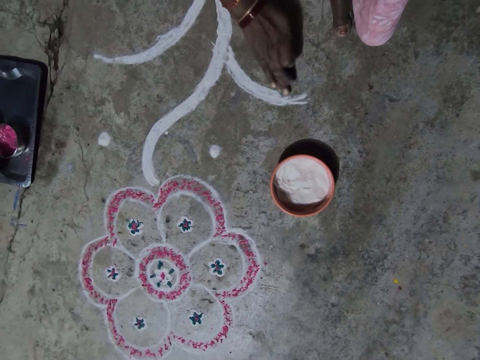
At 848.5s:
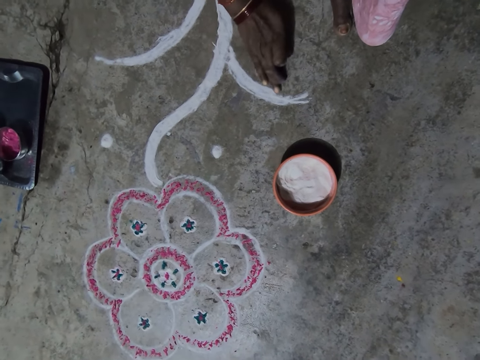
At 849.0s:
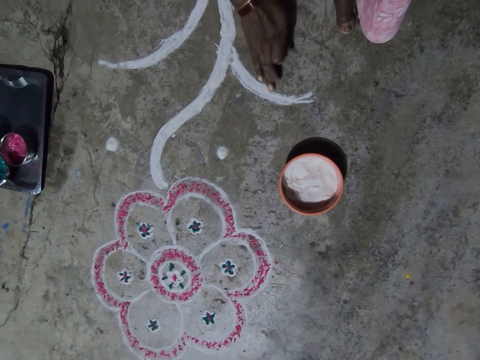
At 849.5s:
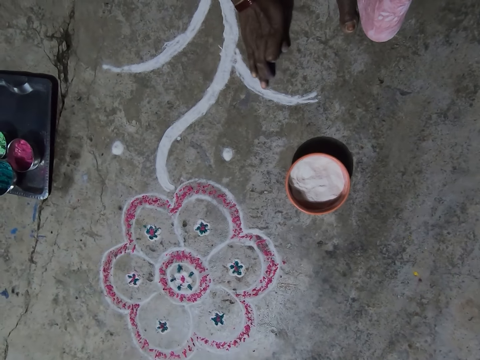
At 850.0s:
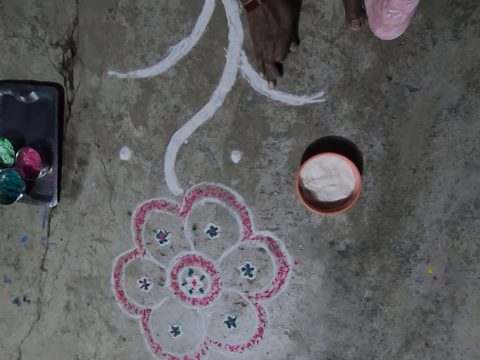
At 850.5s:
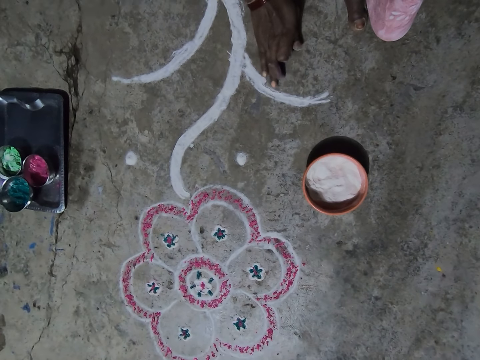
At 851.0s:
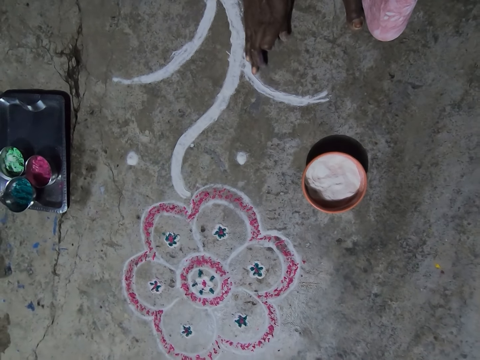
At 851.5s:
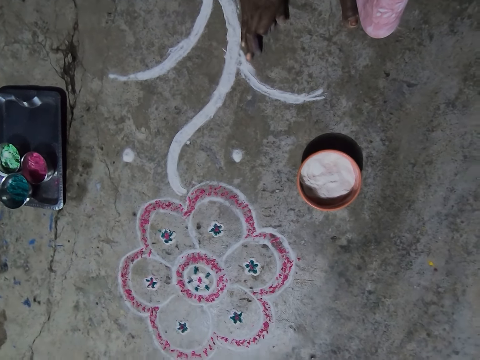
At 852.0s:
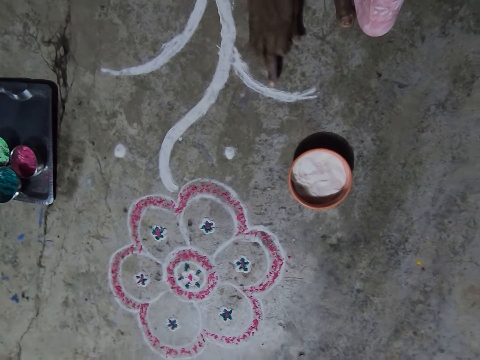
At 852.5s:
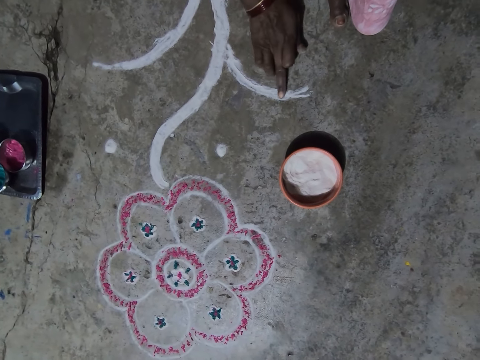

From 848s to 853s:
The camera wearer rubs off the paint with her hand.

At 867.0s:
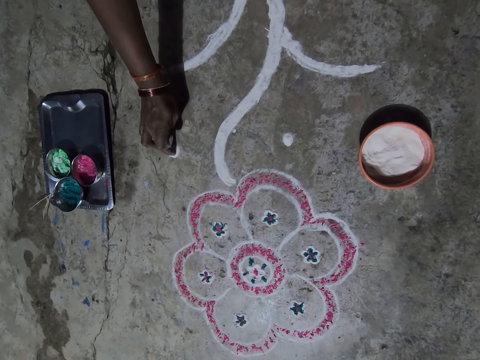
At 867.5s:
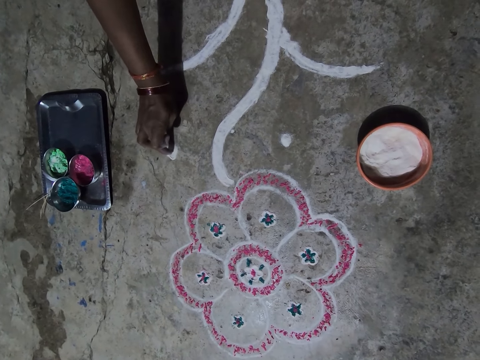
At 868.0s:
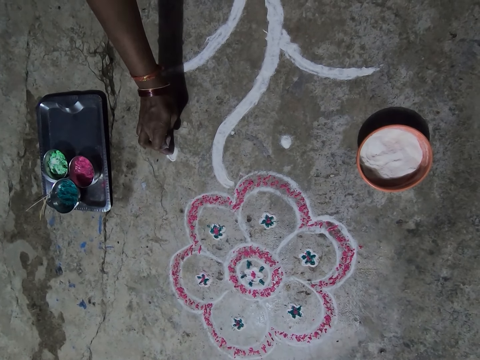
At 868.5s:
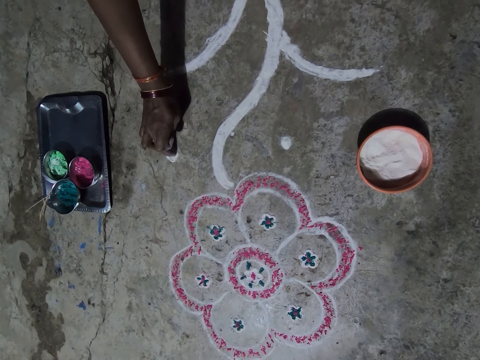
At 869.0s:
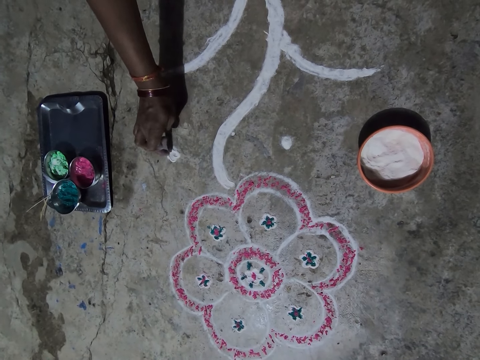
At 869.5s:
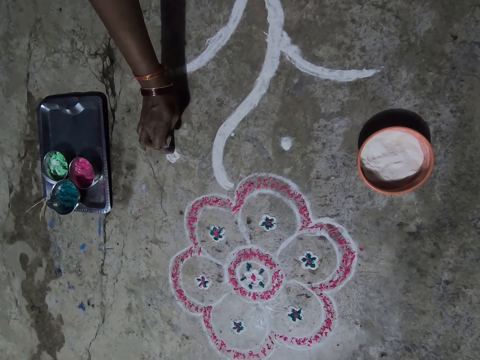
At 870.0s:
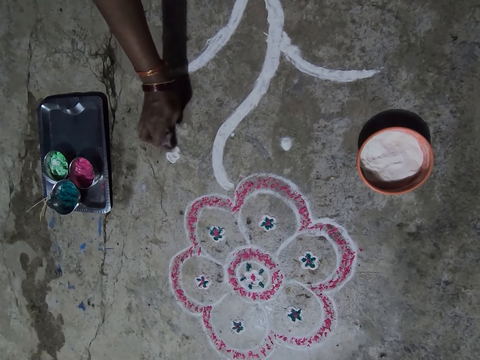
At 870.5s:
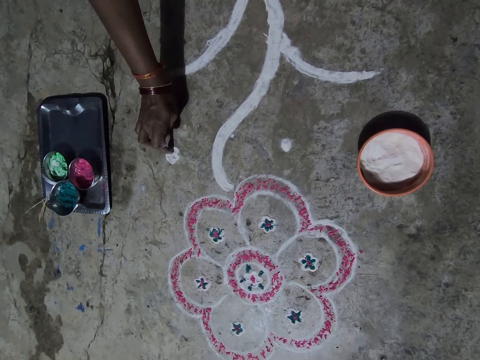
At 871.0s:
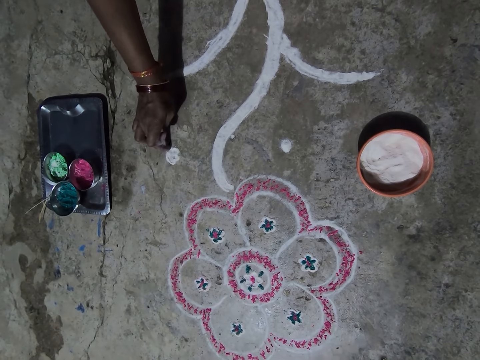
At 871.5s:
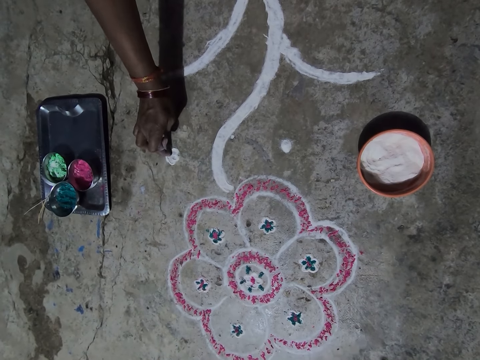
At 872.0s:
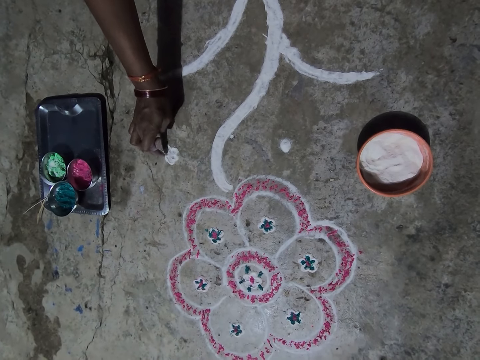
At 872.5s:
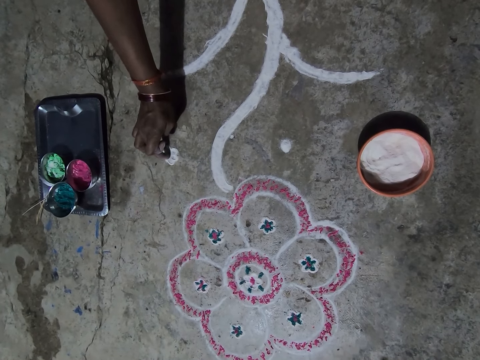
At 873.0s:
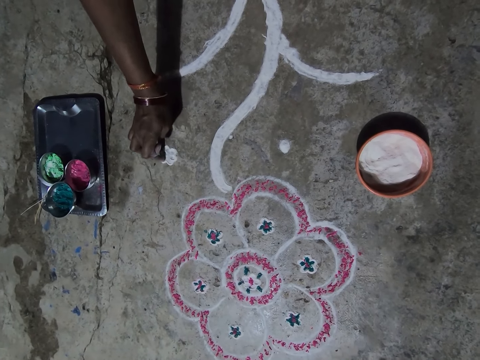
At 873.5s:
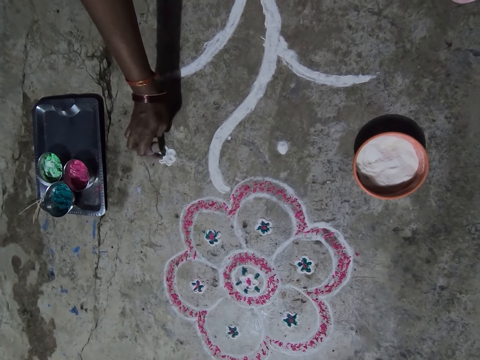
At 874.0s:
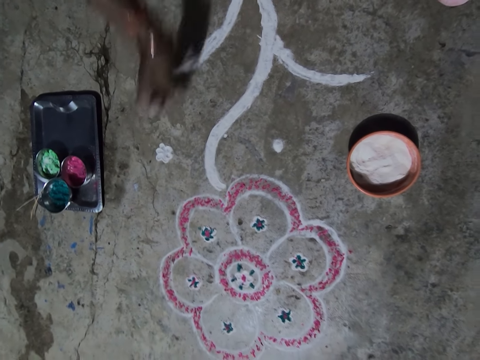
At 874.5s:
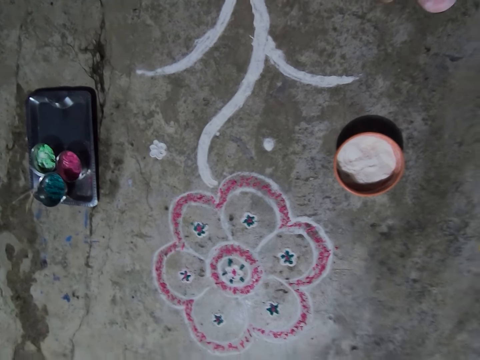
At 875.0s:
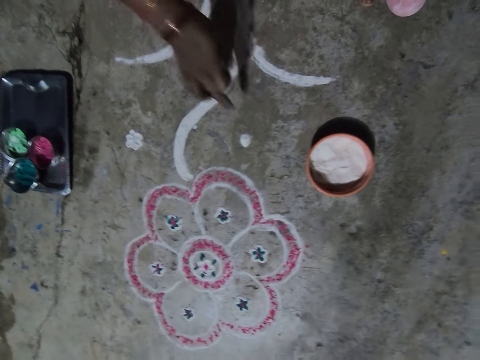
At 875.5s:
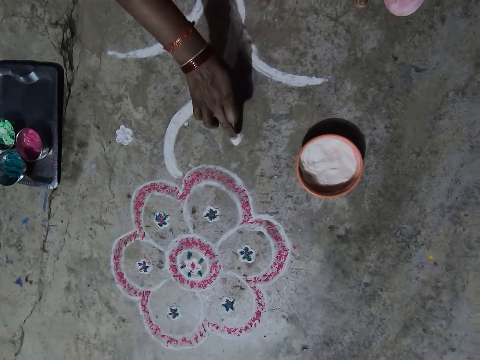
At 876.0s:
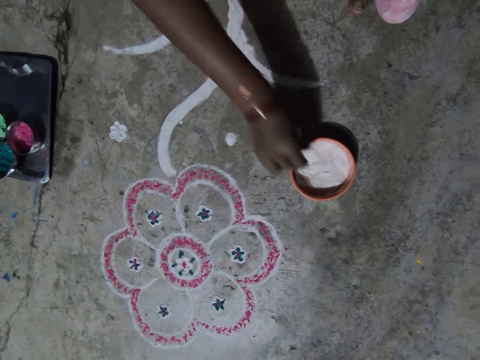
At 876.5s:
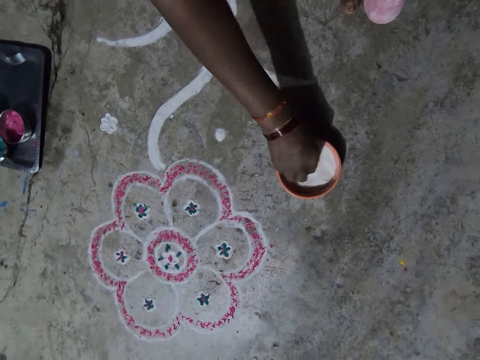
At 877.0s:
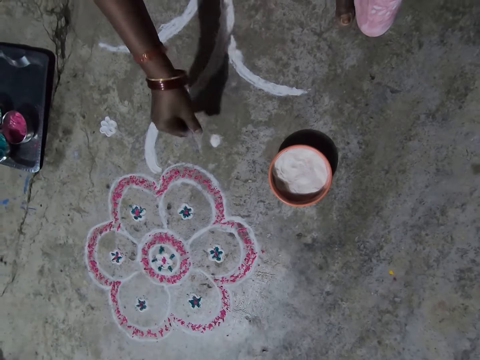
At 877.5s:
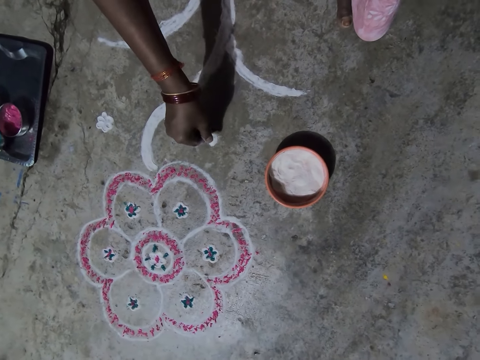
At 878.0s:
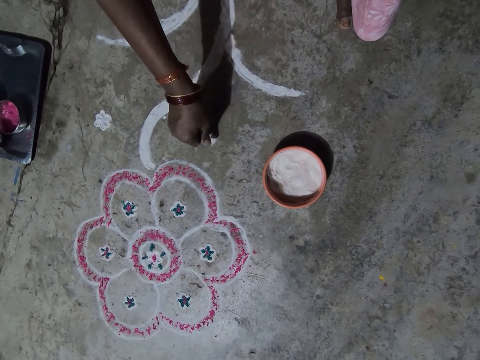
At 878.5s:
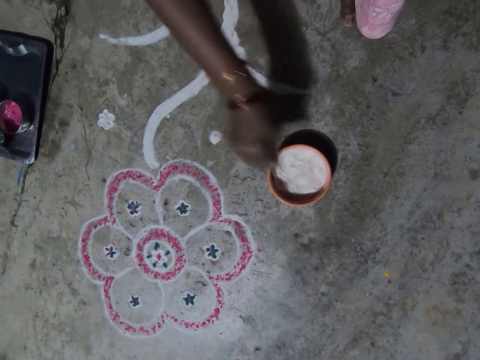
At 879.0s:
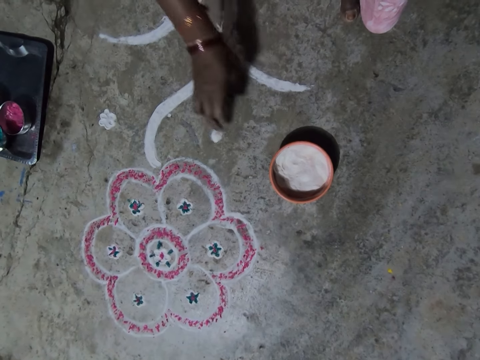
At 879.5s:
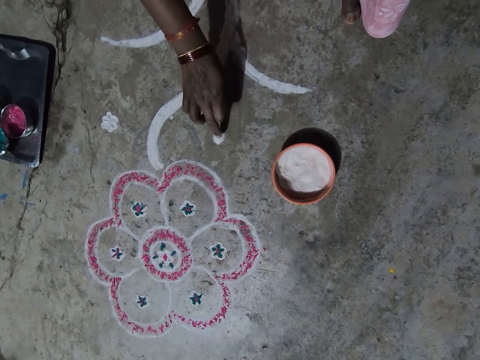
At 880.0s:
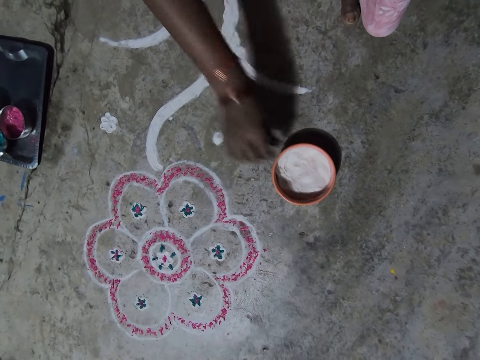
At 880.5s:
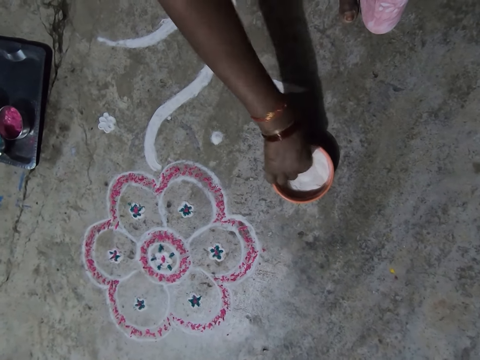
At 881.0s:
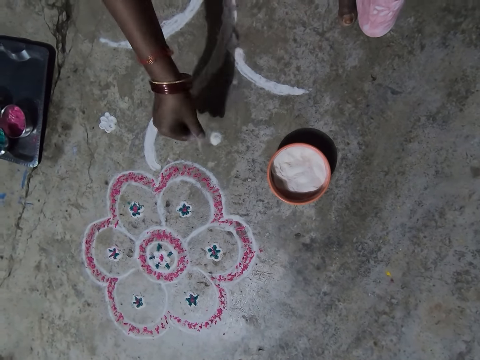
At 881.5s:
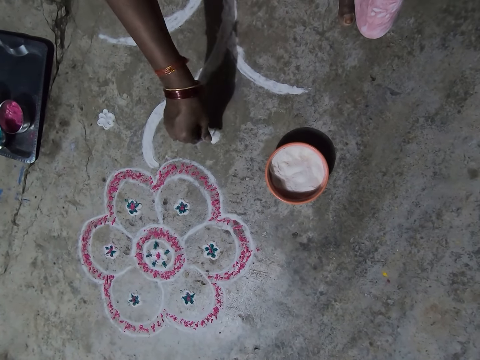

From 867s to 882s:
The camera wearer draws an art from the mark on the floor. They pick powder paint from the bowl. They draw on the floor with the powder paint. They put a mark on the floor. They shape the drawing on the ground. They pick the powder paint from the bowl. They draw on the floor with the powder paint.

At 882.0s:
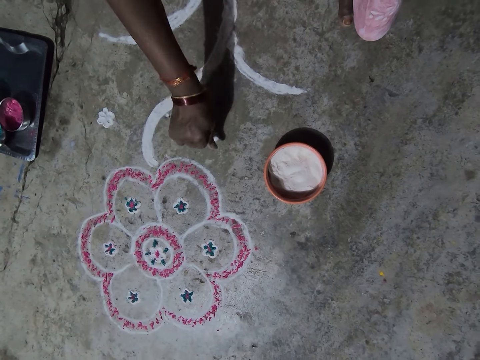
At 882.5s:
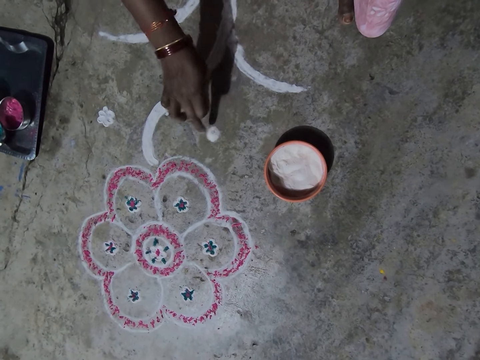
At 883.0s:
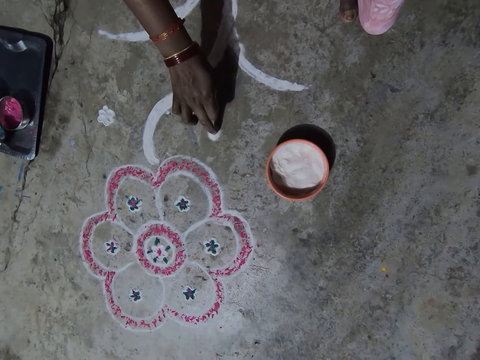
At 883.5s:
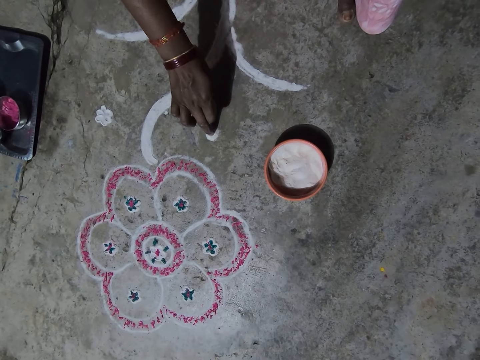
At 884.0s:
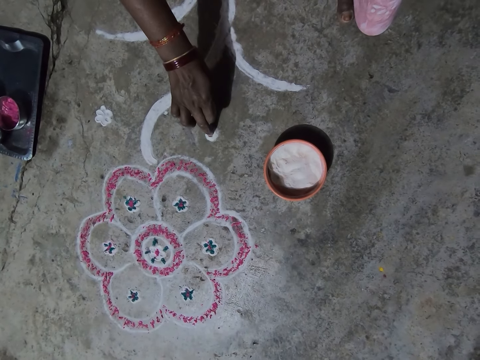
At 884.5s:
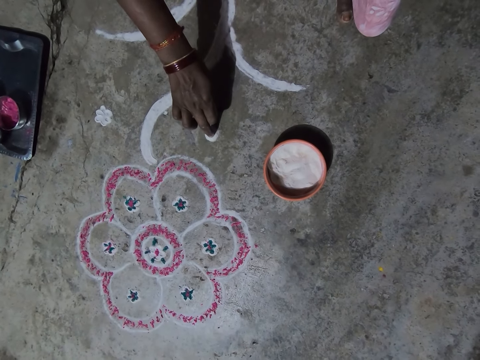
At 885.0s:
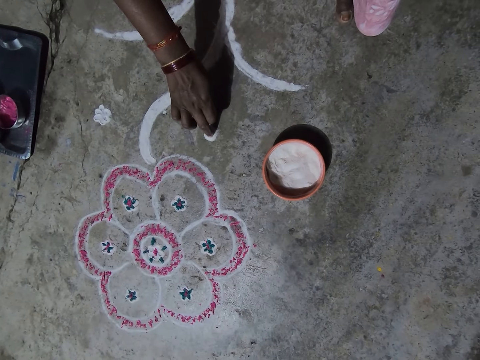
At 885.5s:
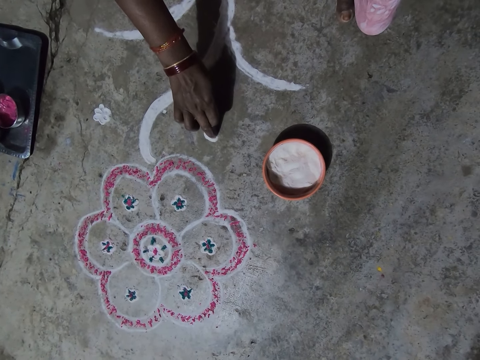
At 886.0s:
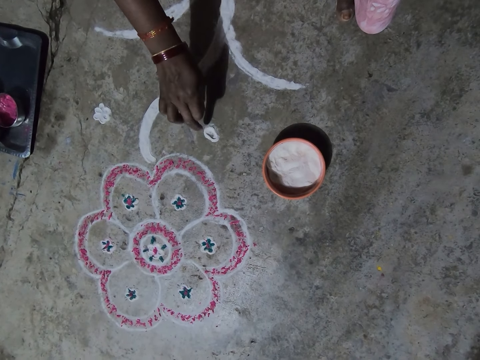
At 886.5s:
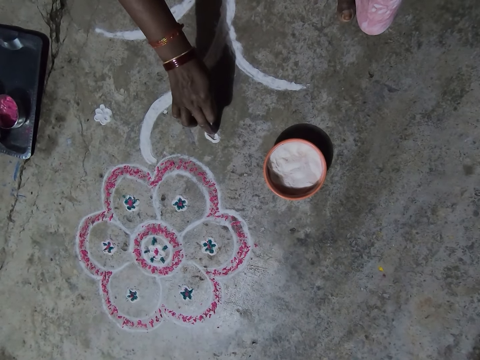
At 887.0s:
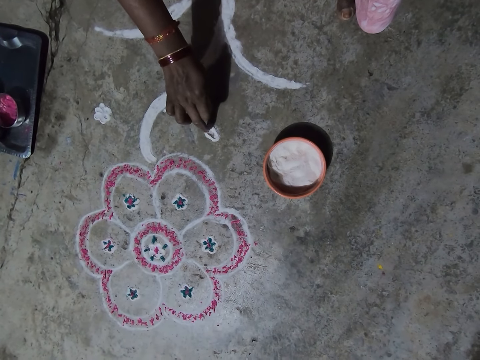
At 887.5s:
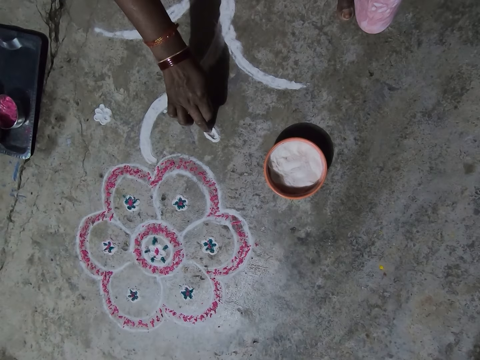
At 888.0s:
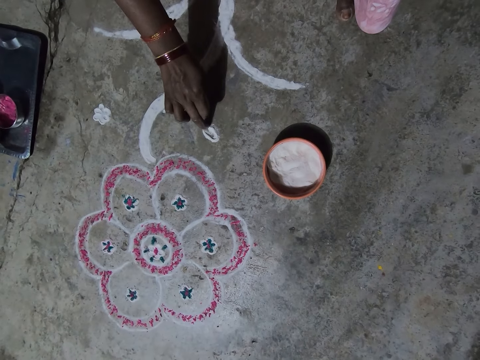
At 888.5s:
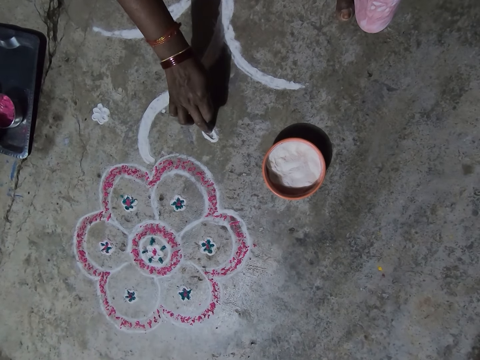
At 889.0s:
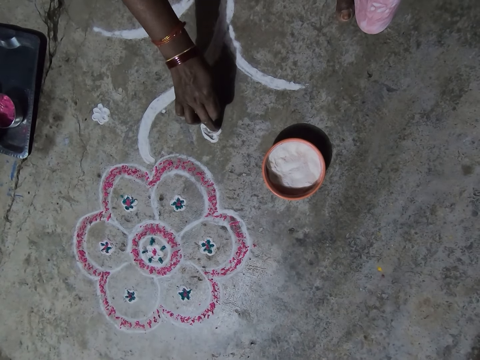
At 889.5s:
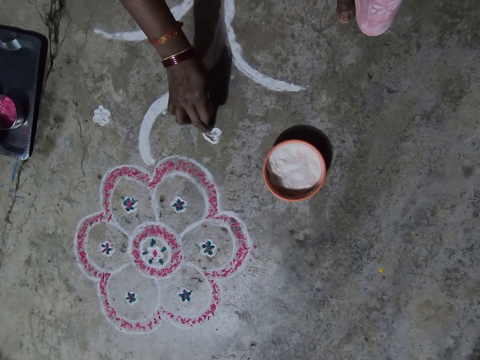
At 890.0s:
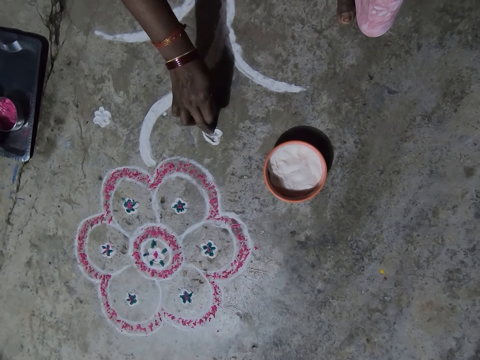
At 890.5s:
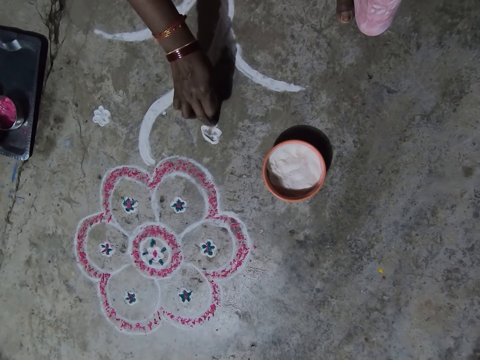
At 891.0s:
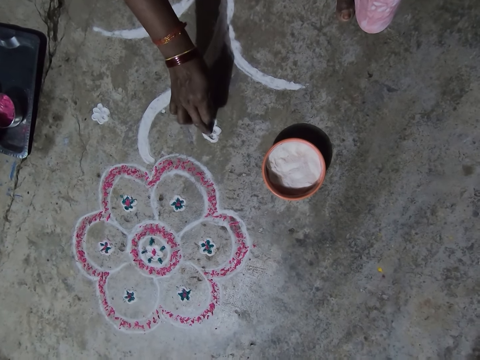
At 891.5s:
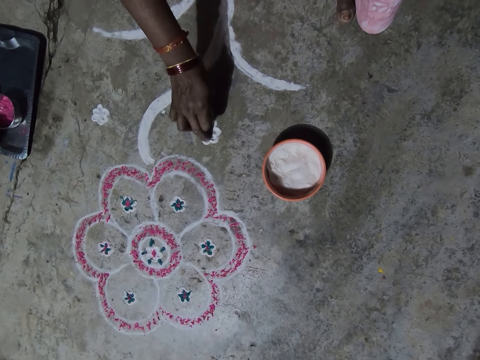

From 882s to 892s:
The camera wearer puts a mark on the floor. They shape the drawing on the ground. They draw an art from the mark on the floor.
